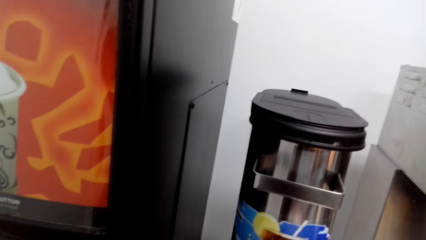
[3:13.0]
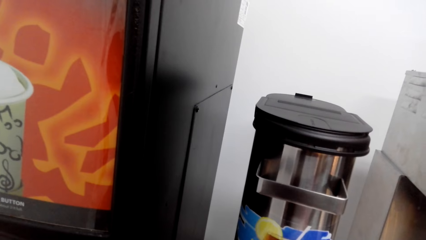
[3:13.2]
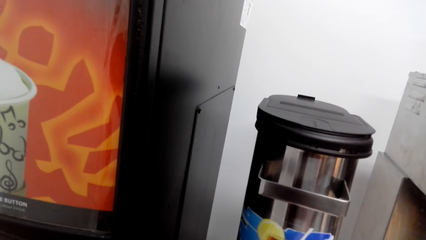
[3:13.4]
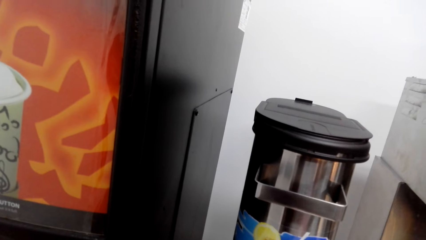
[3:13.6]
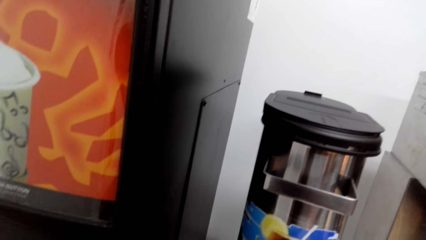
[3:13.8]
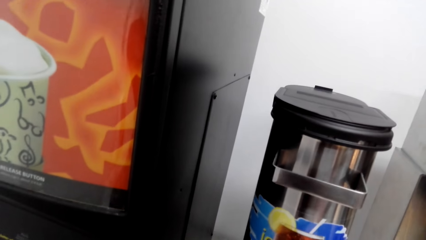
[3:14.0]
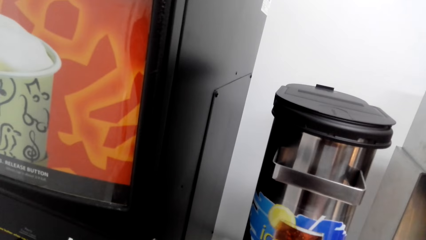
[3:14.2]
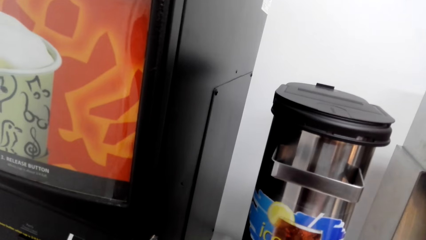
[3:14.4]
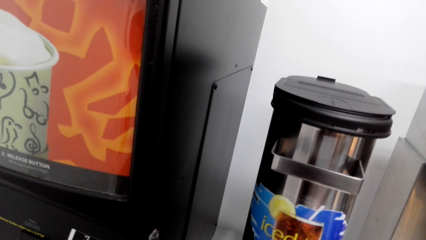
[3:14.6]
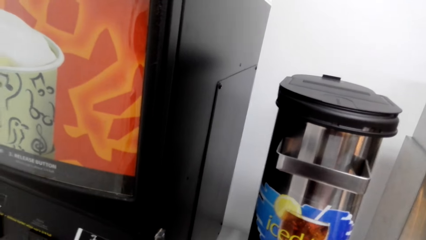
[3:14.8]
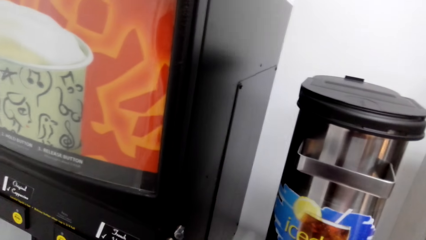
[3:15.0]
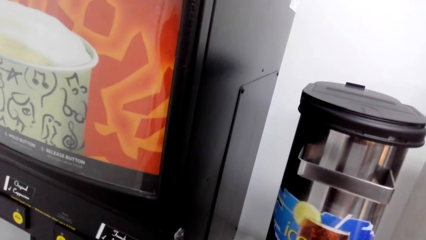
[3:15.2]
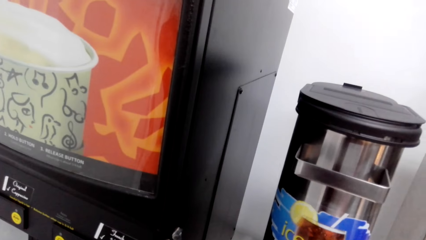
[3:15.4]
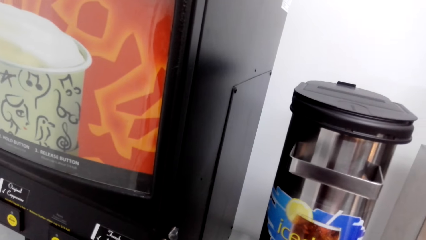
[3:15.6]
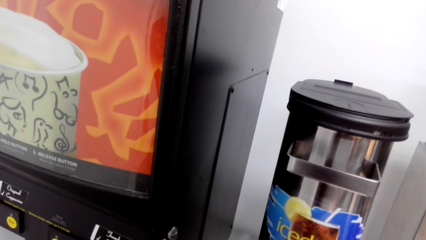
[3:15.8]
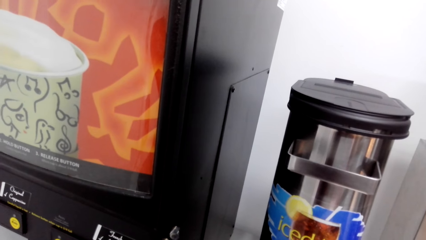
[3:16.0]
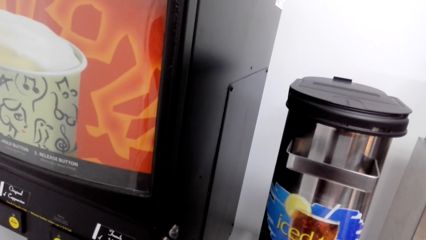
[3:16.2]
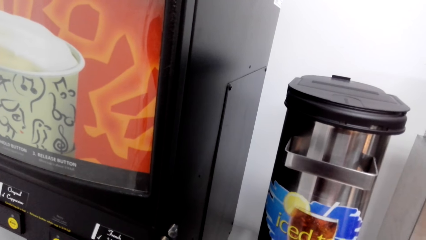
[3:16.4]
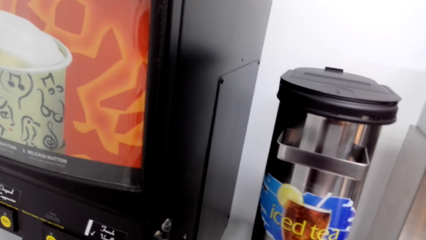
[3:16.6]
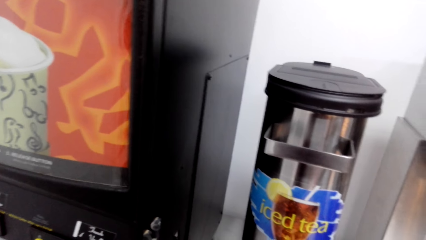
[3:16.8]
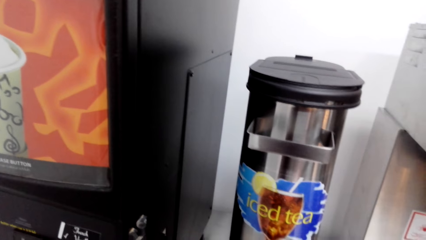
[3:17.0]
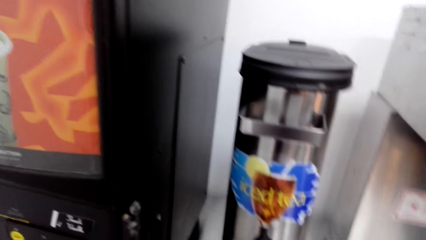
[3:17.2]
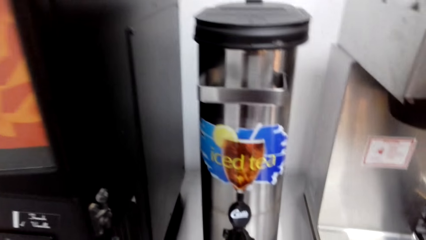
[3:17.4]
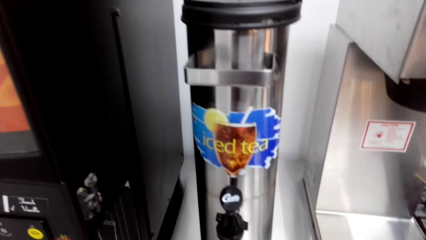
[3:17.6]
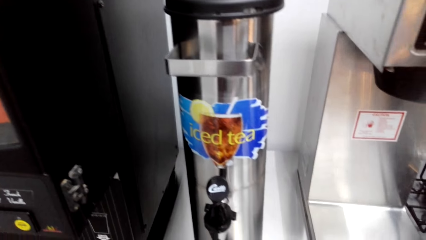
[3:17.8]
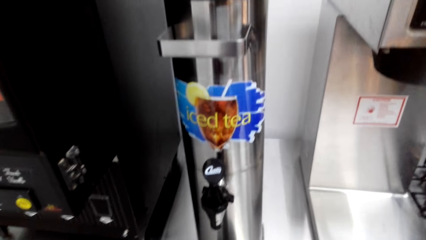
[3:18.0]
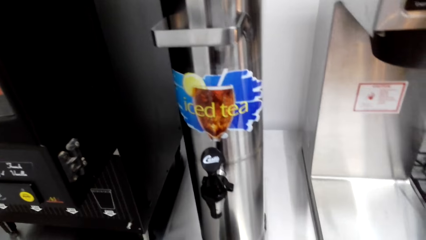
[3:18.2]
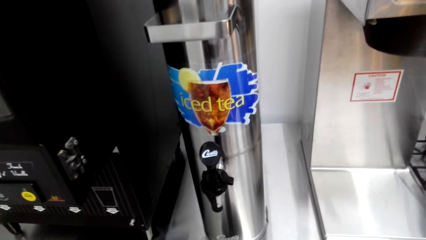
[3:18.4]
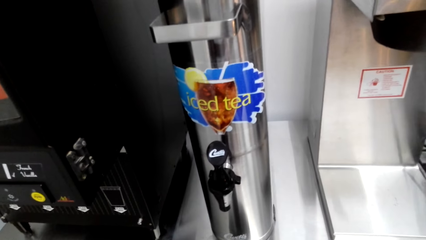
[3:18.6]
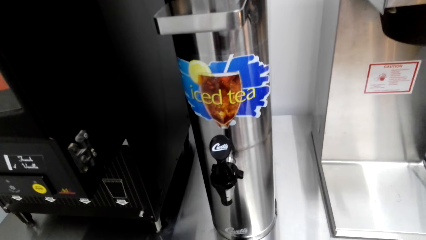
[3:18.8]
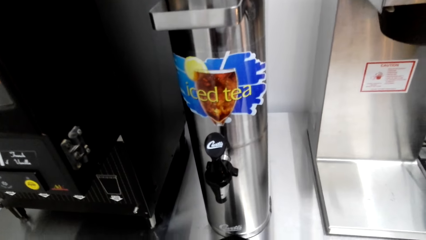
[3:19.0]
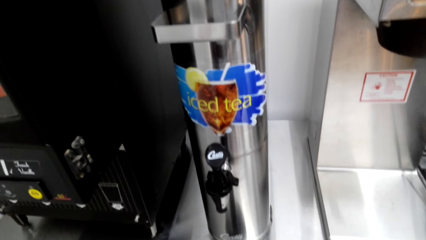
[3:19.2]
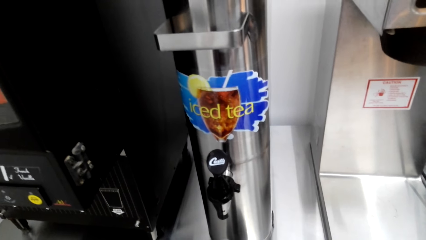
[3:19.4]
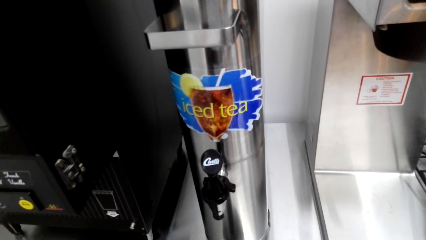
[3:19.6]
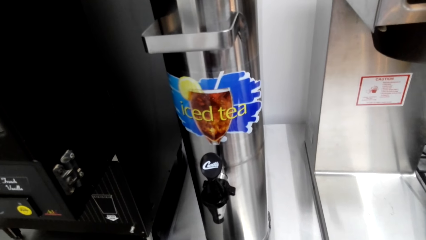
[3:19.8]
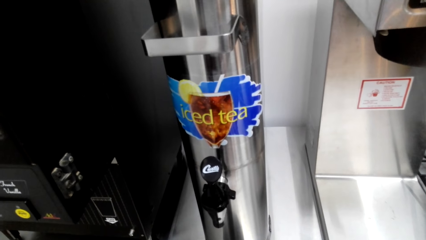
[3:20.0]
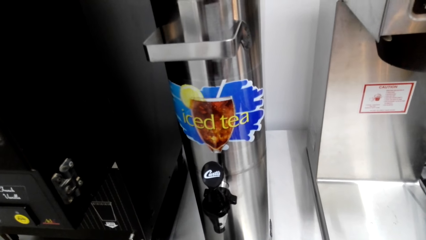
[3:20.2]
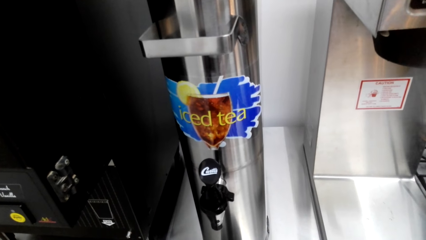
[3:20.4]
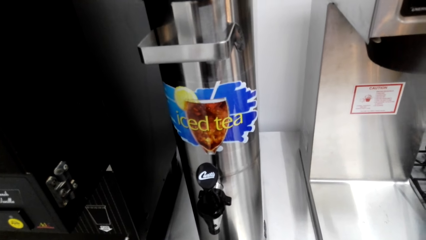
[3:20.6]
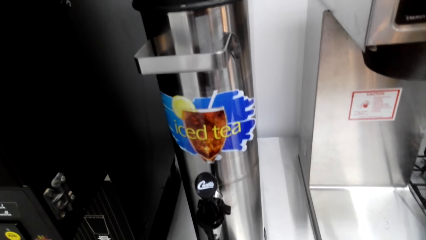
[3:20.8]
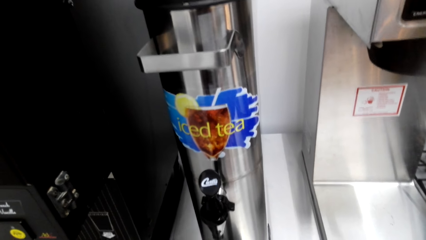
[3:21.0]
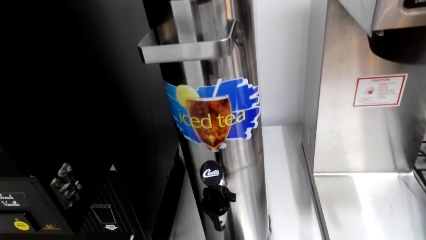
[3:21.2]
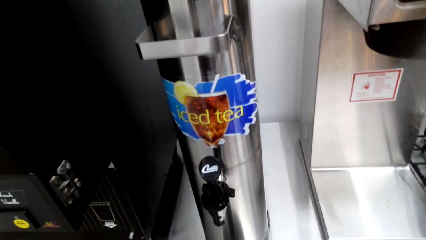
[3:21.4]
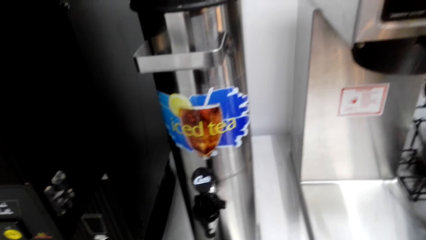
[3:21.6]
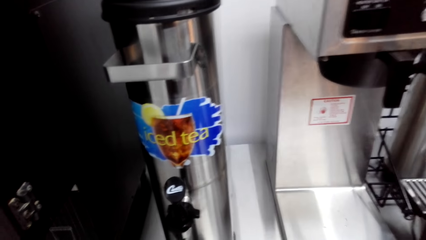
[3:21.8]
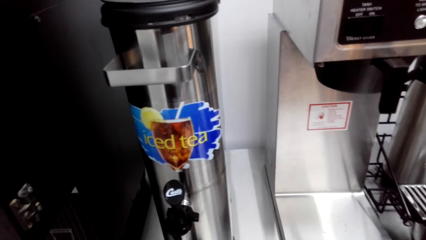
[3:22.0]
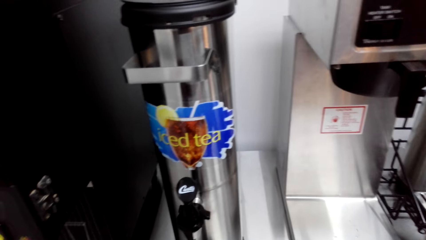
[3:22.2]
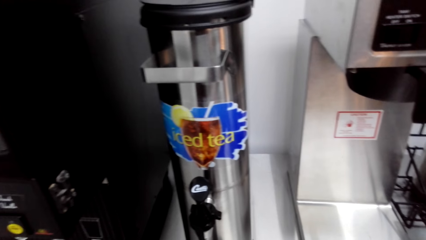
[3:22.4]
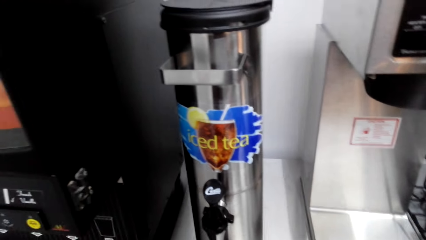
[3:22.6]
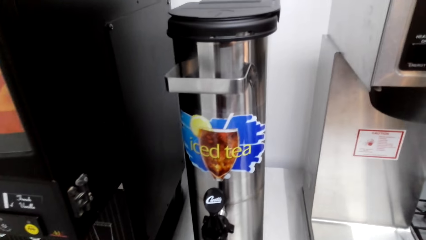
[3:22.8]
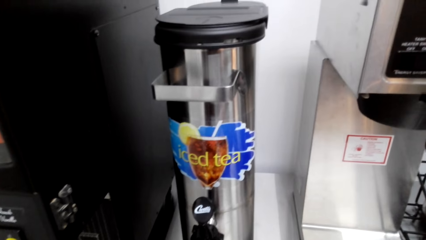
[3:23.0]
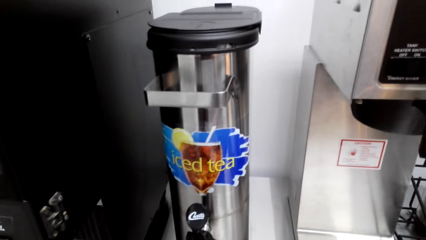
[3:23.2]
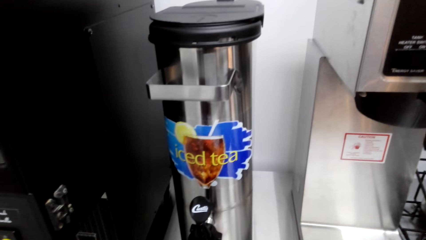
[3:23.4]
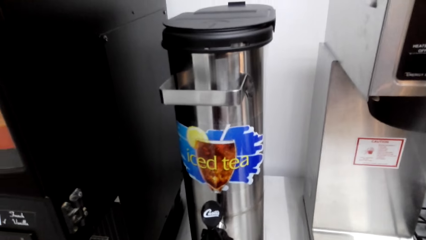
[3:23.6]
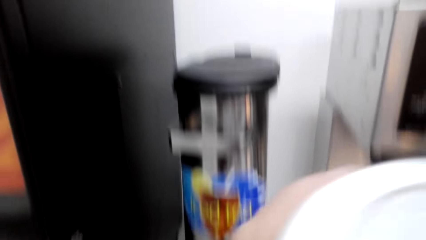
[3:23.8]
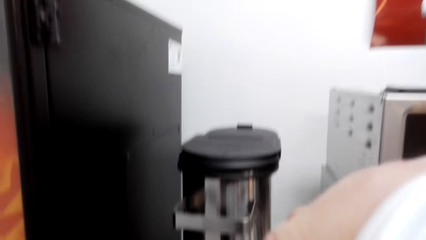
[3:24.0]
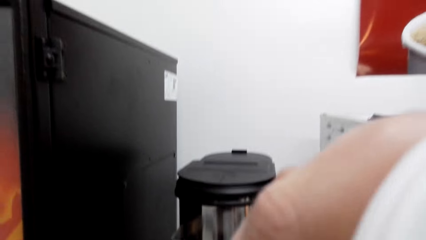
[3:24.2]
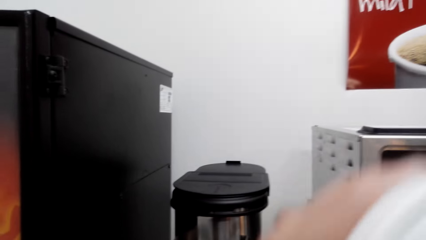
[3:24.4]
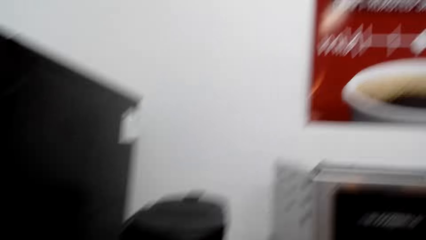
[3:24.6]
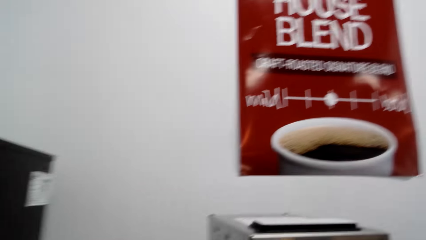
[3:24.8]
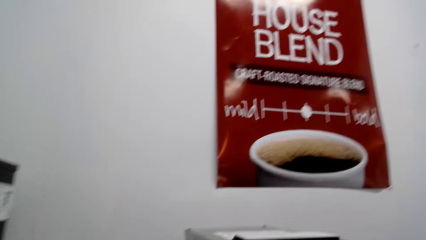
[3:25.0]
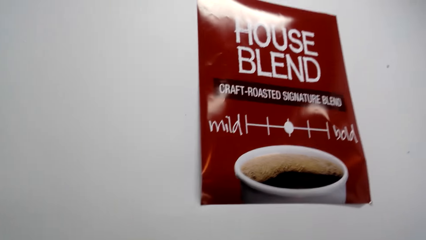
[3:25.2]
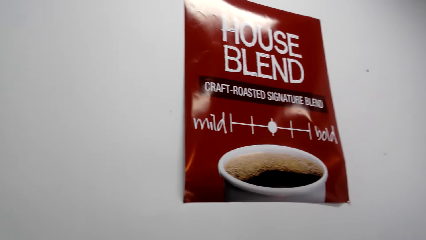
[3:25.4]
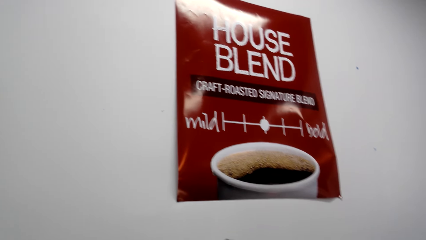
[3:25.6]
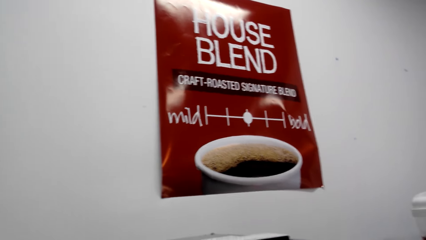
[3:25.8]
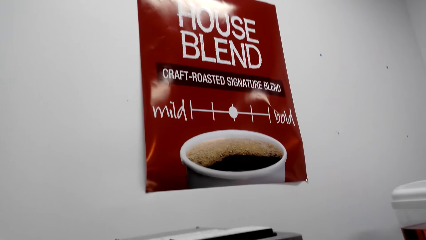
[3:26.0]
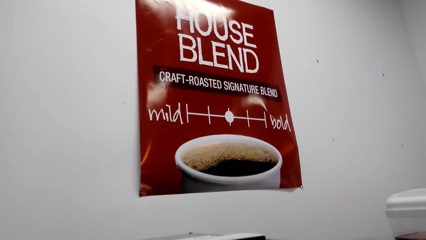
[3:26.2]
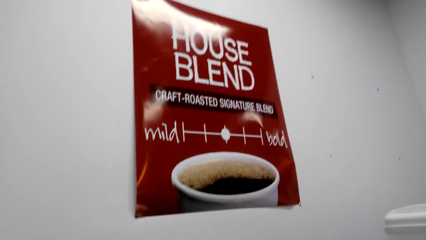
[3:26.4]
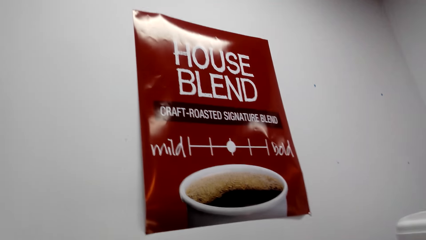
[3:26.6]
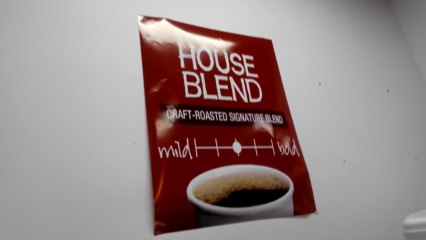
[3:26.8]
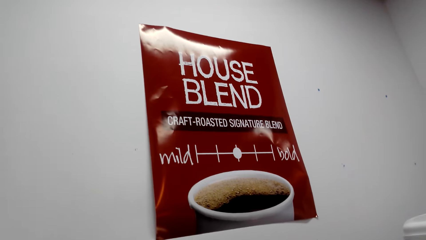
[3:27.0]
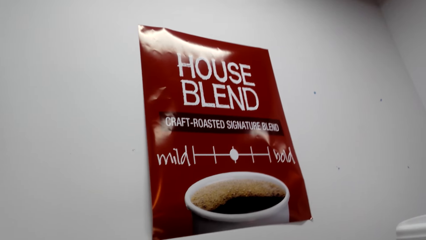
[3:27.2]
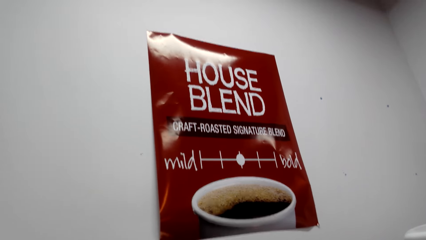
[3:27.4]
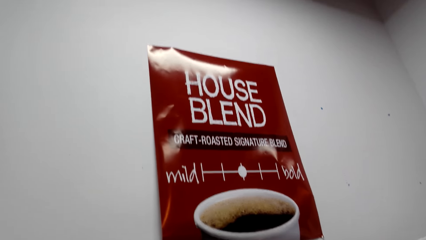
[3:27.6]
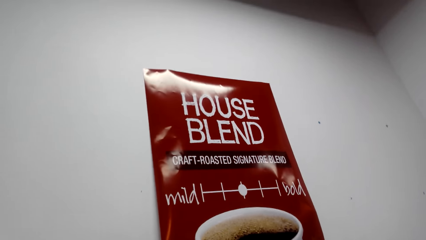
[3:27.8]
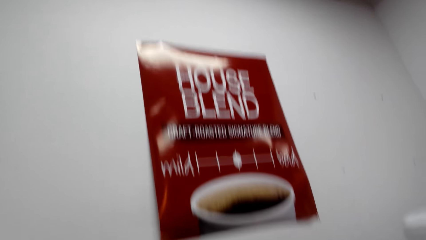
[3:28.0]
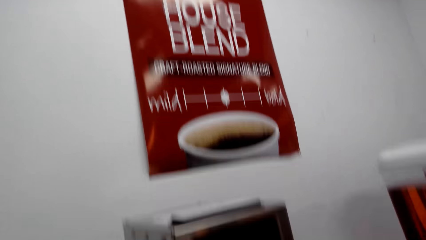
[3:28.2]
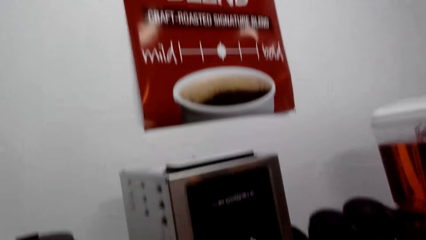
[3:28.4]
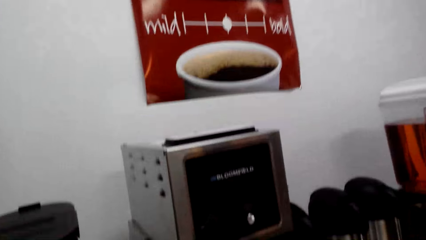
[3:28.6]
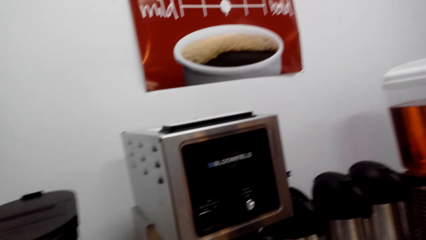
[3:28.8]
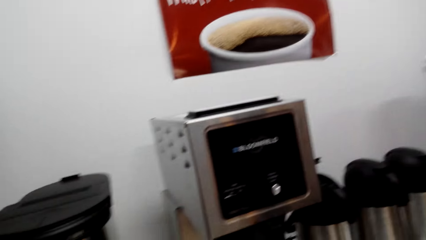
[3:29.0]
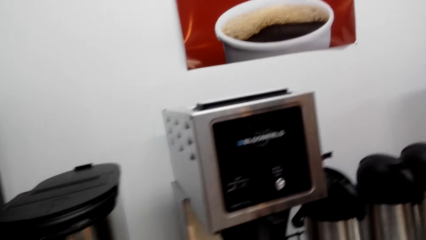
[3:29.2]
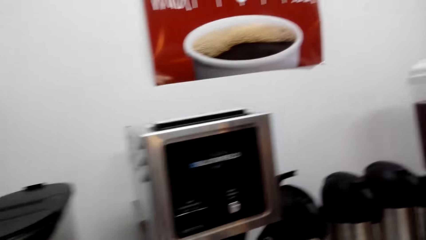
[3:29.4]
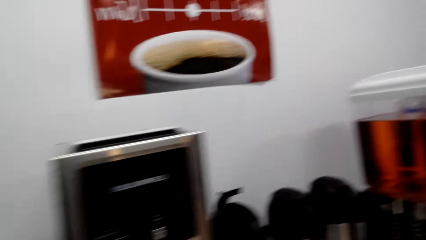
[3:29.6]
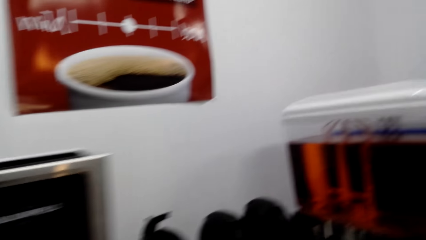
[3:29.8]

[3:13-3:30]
The camera wearer is fetching coffee. They look around. They raise a hand.
